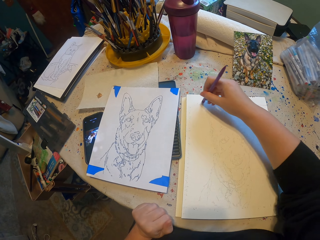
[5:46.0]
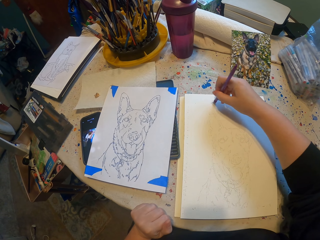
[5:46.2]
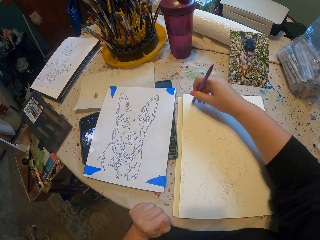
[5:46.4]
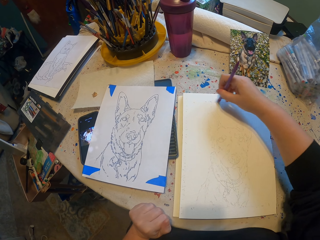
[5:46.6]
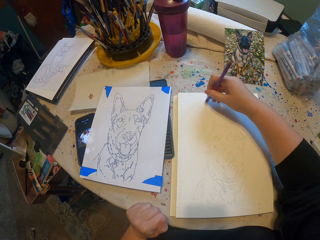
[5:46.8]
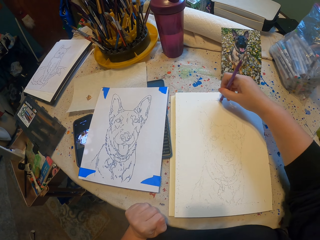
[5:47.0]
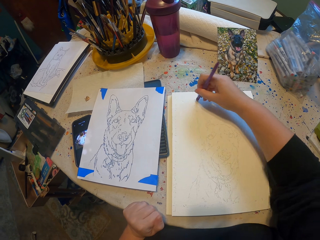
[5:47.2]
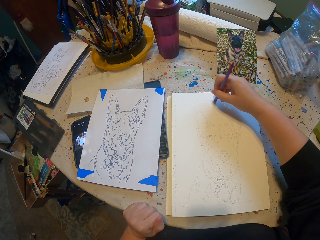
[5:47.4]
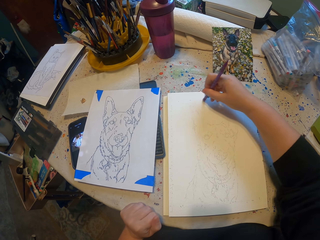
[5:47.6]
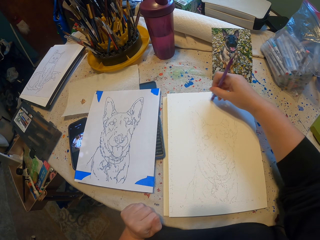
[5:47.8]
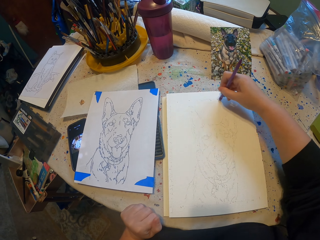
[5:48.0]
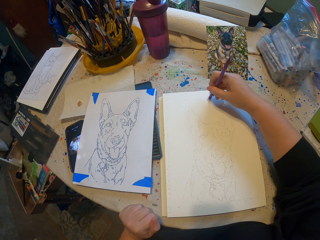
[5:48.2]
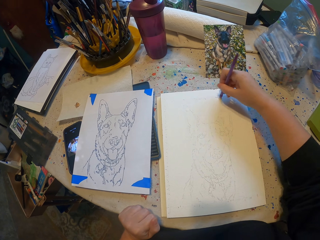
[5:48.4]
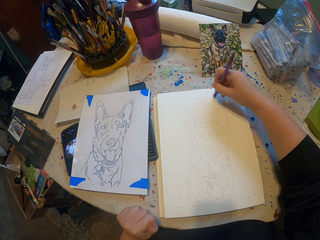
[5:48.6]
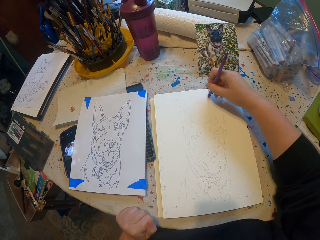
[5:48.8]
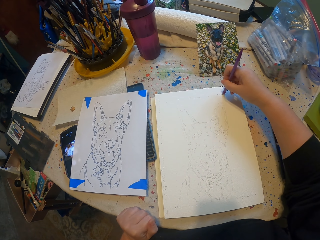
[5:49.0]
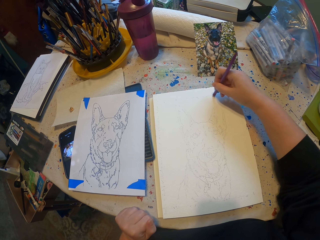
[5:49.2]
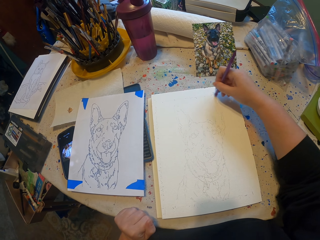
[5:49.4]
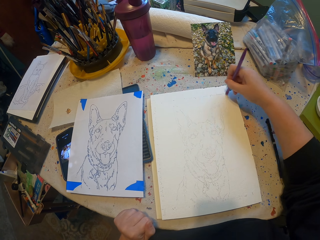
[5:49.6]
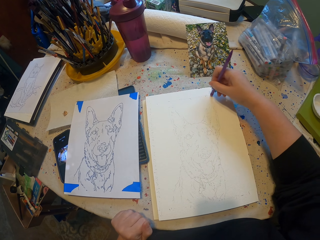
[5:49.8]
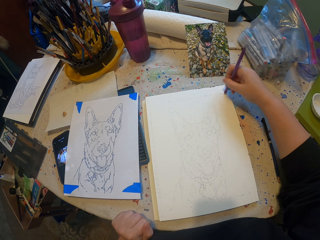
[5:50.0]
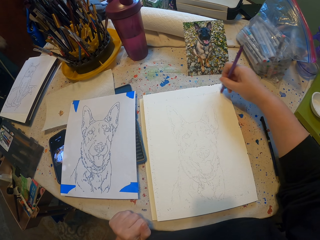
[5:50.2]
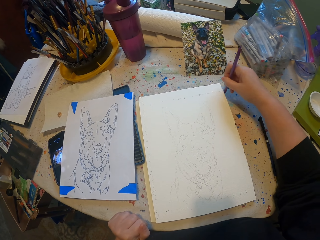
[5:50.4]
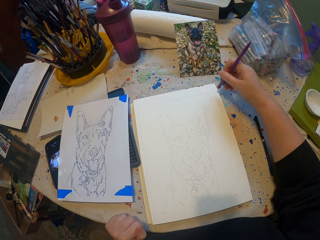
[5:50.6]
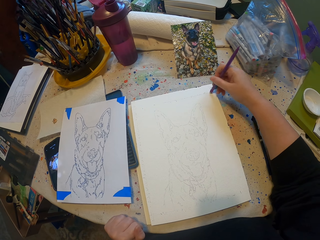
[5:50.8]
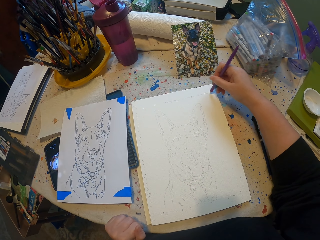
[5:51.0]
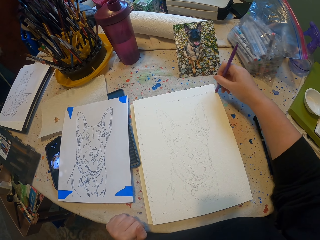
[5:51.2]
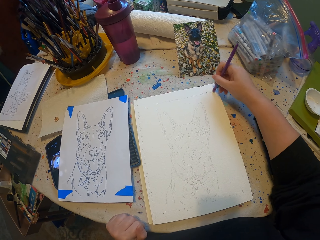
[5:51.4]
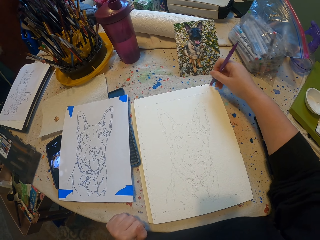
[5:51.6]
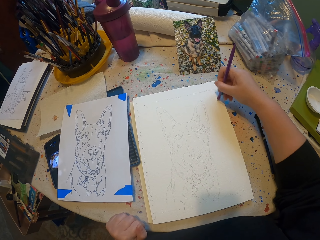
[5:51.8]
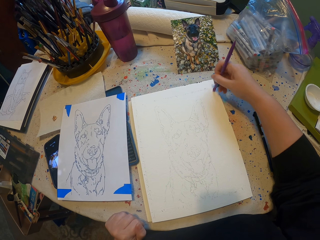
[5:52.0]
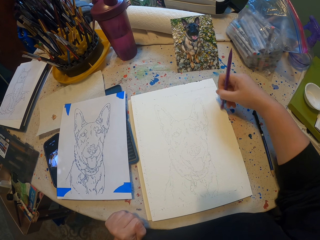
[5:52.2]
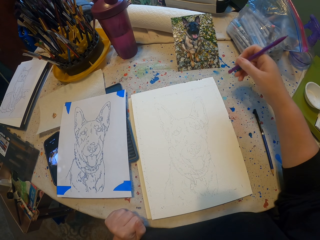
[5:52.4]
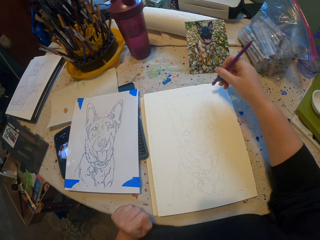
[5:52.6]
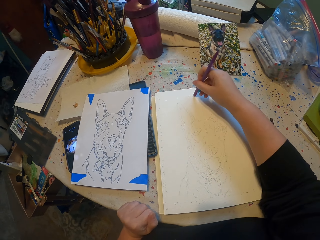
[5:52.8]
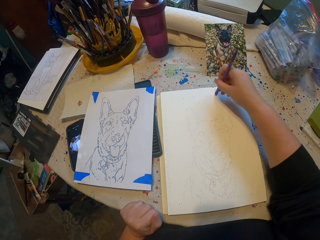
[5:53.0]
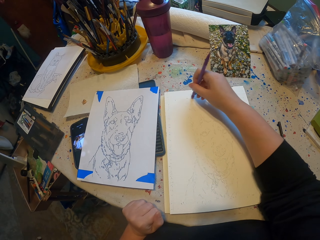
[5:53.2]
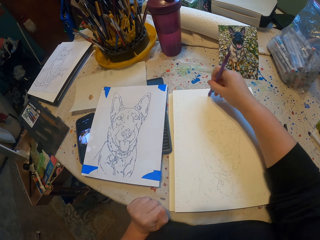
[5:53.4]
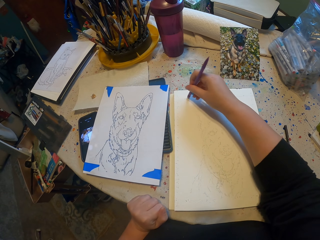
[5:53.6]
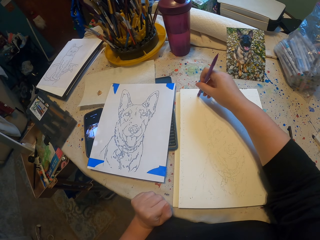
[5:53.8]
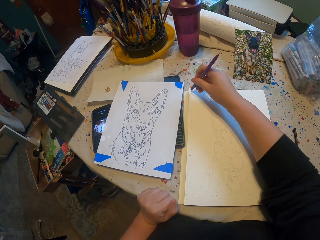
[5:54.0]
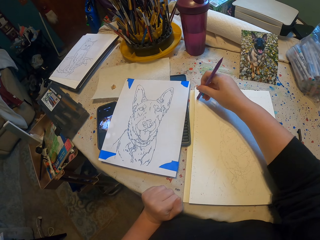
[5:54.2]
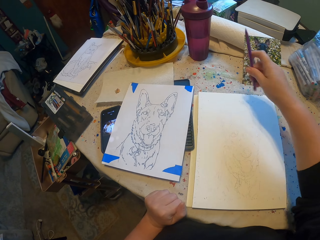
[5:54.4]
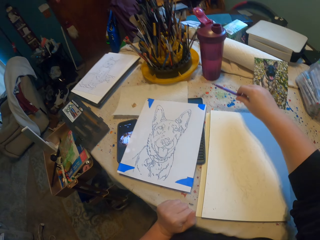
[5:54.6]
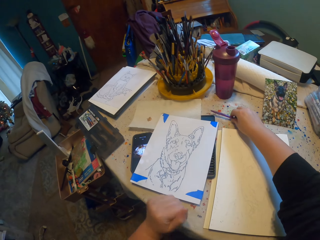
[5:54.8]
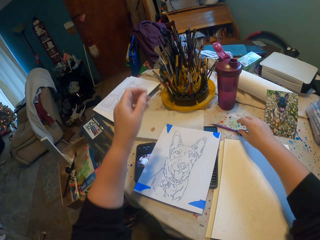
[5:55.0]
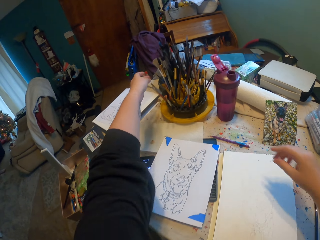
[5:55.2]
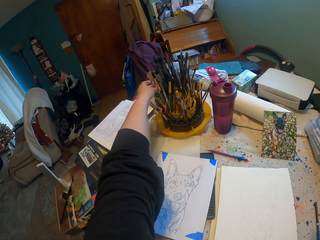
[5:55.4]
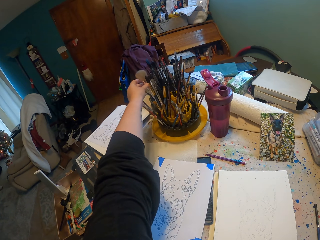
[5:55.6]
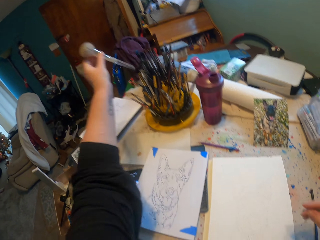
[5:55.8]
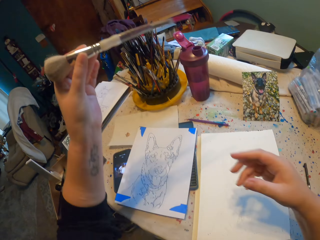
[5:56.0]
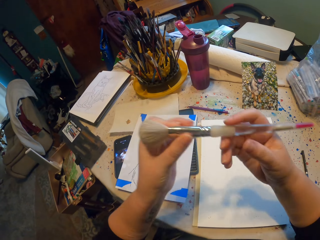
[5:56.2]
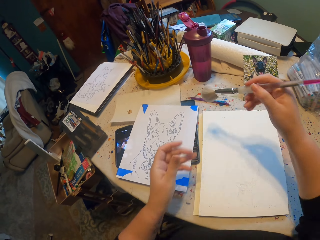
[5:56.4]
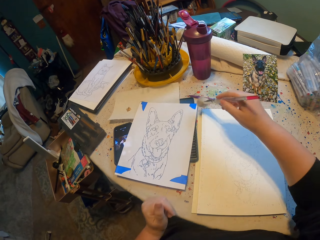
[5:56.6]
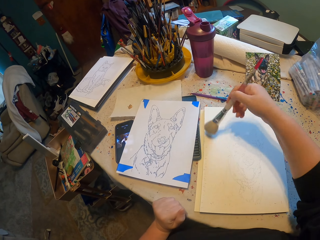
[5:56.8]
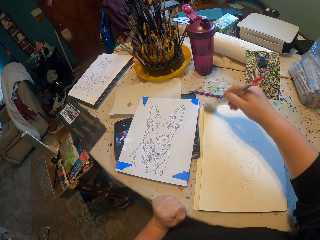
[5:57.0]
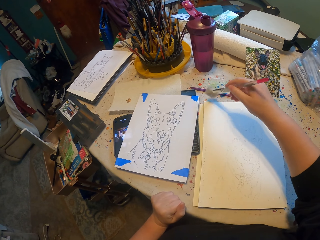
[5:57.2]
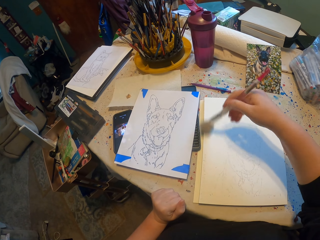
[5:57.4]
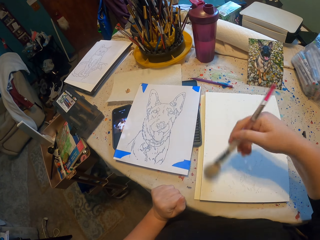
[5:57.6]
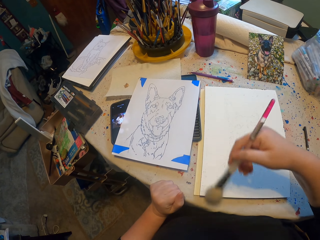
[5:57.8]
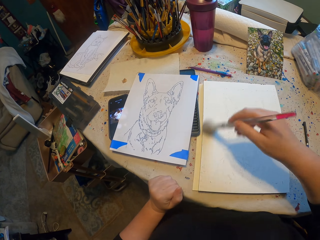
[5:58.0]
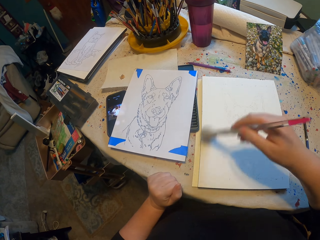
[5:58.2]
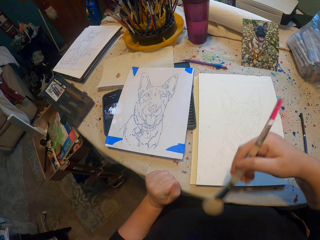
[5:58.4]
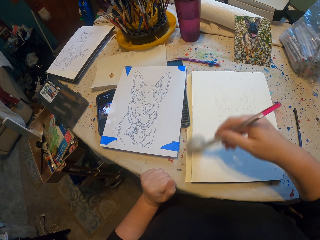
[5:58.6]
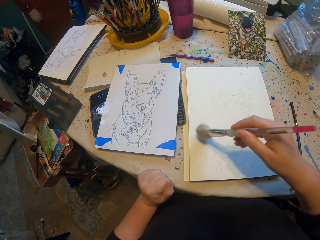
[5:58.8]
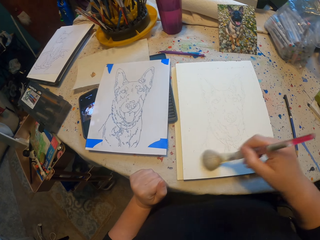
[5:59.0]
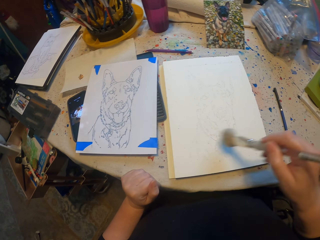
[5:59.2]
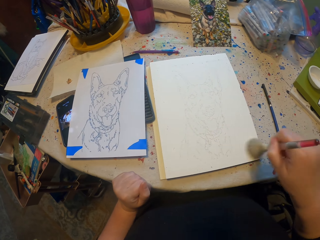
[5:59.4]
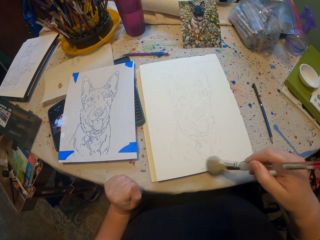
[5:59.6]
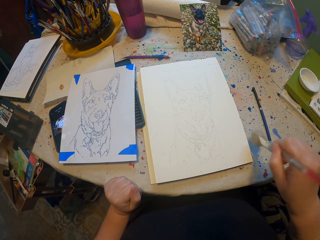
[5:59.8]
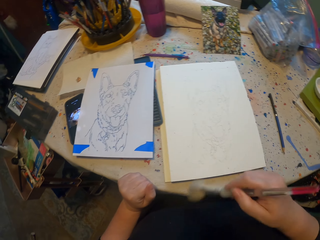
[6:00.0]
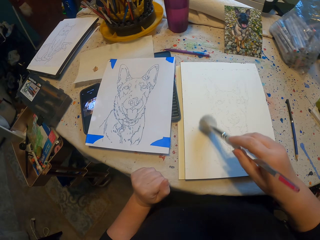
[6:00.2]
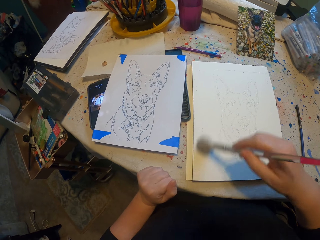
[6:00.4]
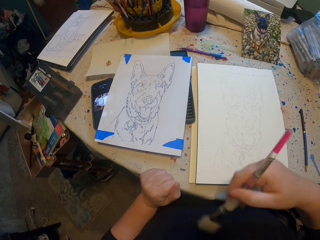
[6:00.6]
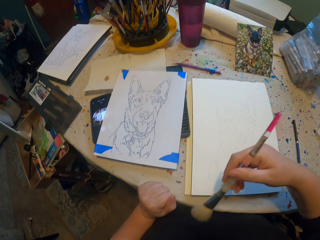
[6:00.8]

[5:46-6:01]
The camera wearer rubs a sketch. They put the rubber on the table. They pick up a brush. They brush the drawing.

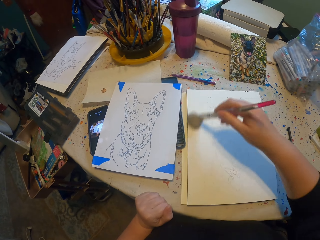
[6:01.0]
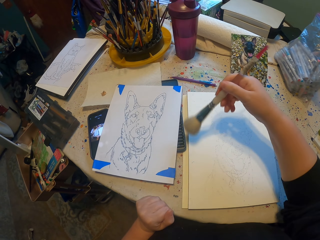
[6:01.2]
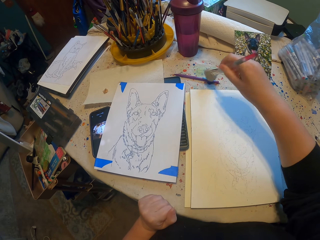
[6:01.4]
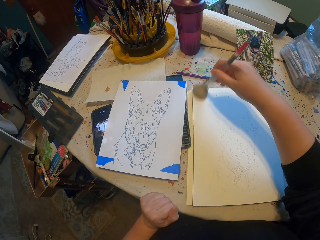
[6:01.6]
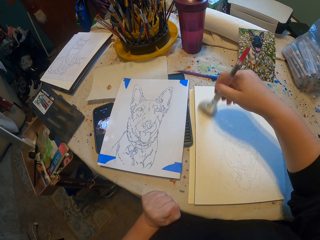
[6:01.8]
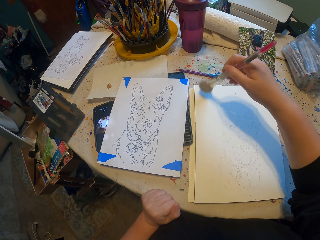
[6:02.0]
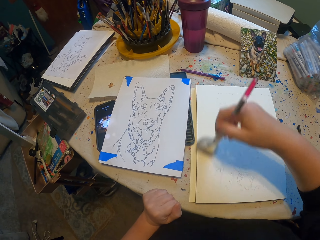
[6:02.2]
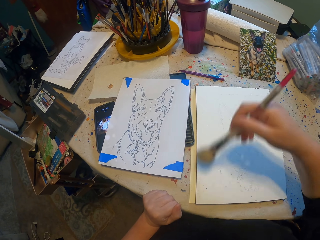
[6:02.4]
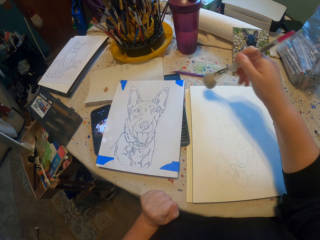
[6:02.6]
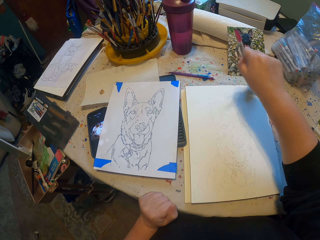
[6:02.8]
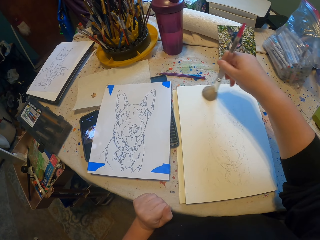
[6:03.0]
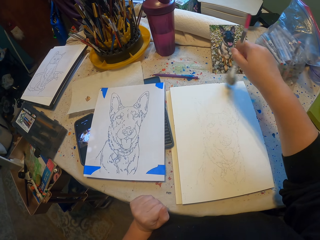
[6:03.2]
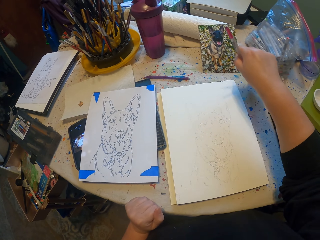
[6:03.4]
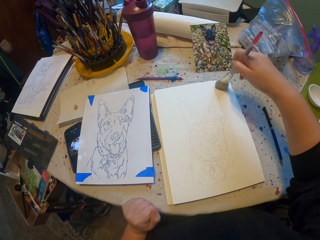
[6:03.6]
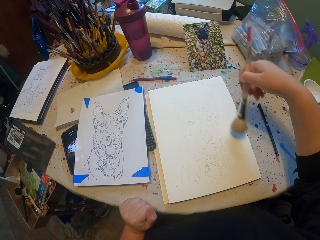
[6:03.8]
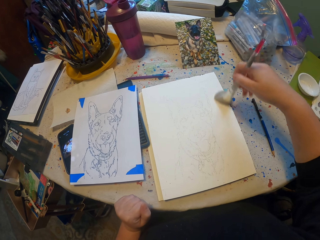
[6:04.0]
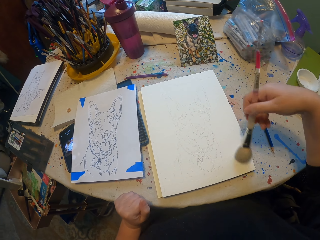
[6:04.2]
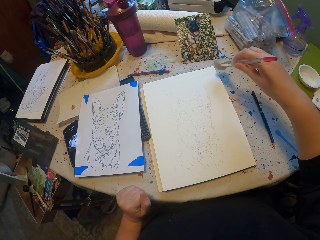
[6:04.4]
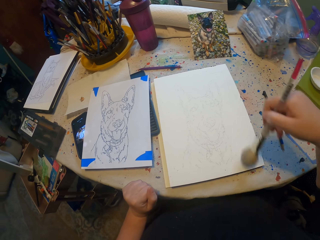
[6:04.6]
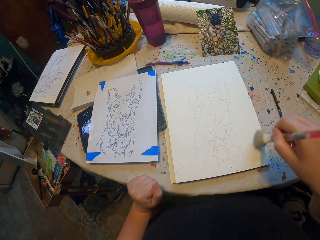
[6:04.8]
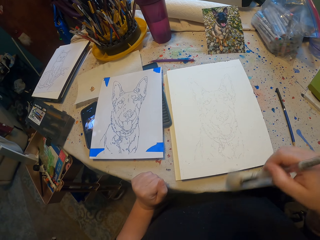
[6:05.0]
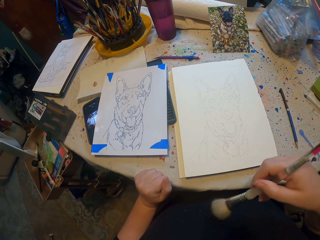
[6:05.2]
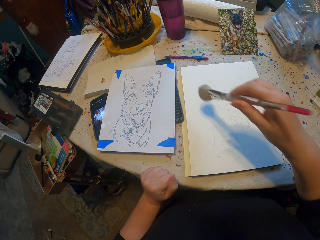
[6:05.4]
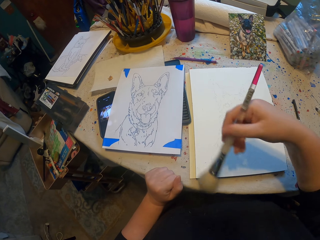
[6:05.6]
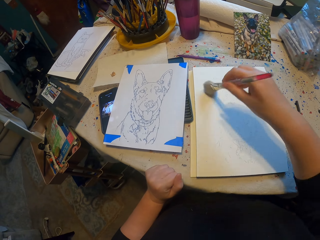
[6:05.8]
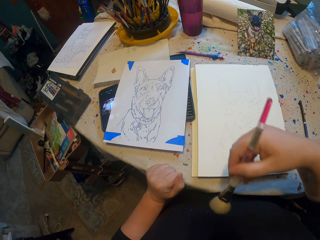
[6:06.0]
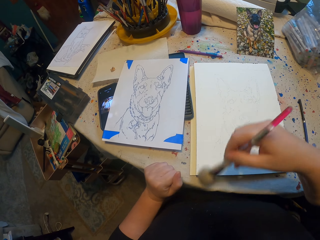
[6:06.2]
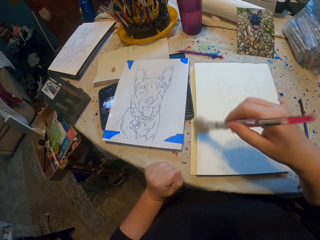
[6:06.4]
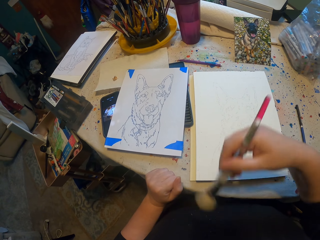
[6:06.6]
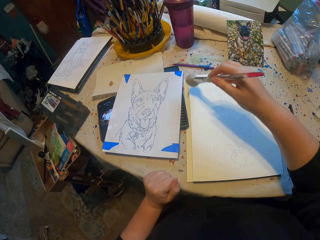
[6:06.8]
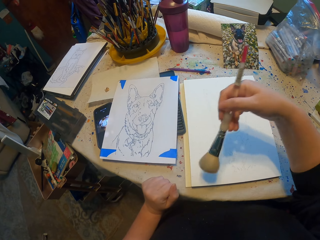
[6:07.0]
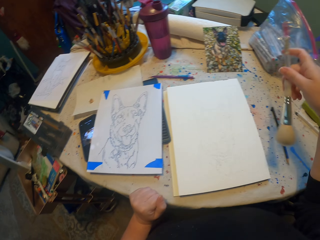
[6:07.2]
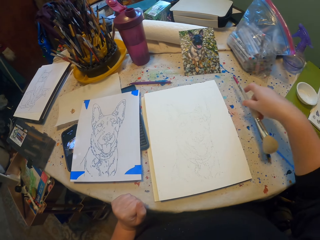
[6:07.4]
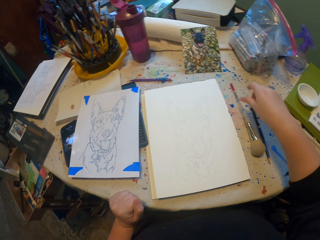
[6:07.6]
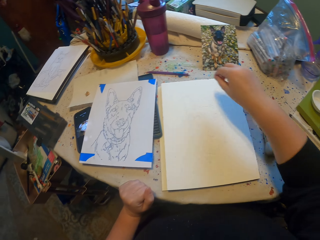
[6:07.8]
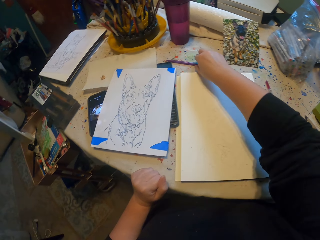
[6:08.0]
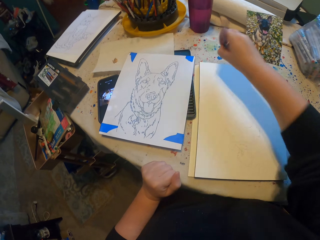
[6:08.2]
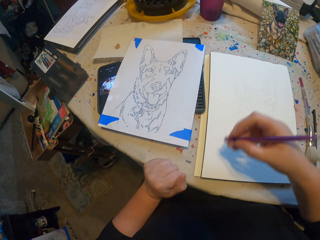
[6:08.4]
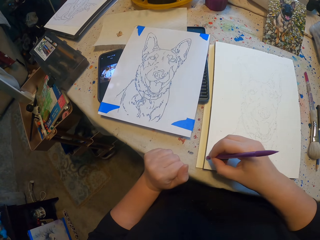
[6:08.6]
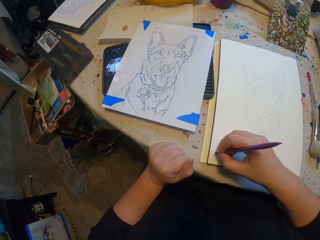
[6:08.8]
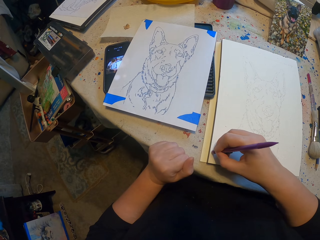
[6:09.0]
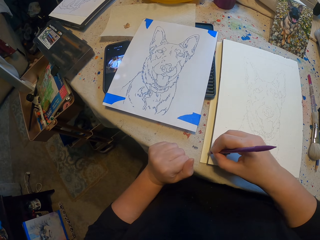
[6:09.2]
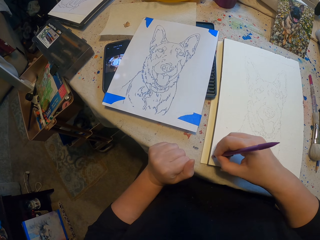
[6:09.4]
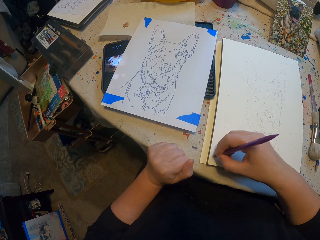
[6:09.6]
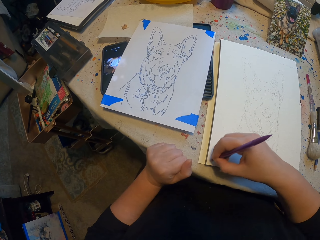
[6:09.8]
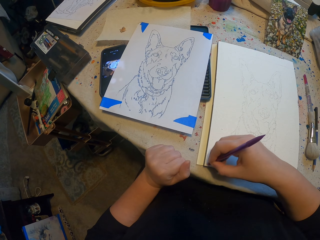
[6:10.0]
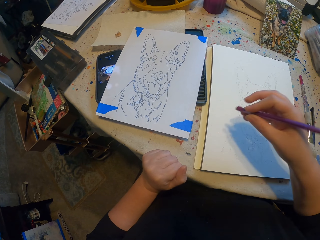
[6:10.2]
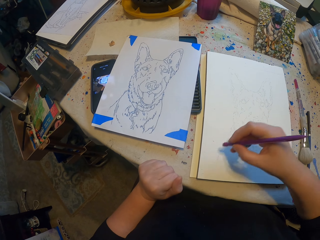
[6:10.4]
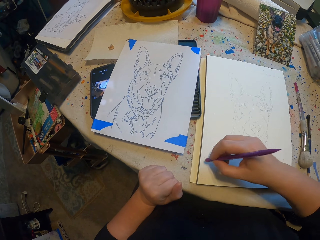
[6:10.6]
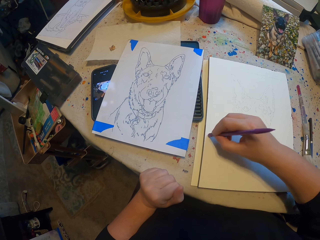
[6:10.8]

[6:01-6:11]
The camera wearer puts the brush on the table. They pick up the rubber. They paint a sketch and rub the sketch.
